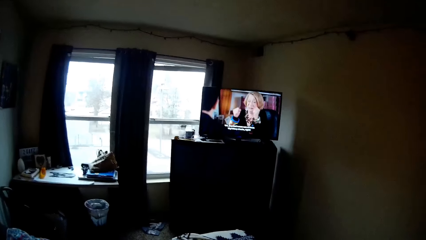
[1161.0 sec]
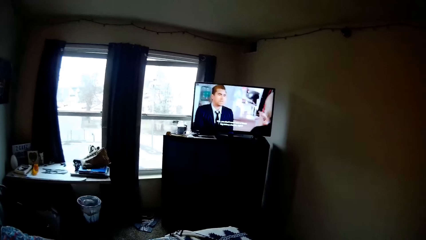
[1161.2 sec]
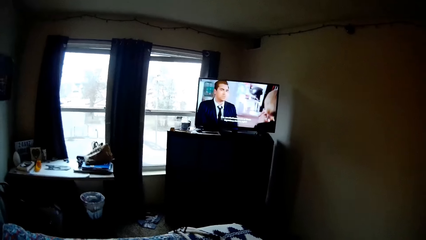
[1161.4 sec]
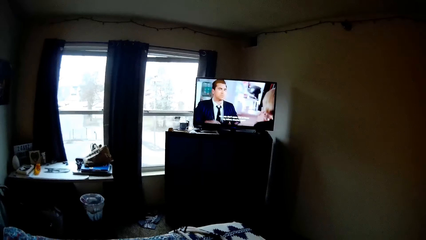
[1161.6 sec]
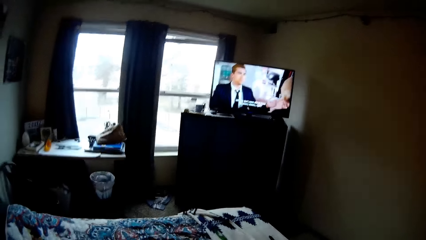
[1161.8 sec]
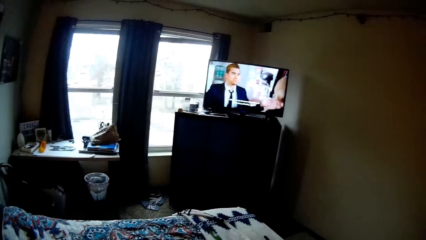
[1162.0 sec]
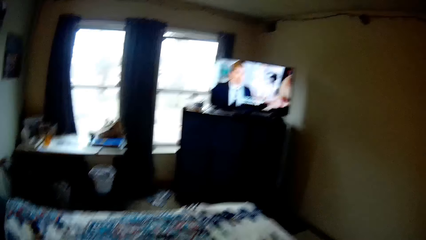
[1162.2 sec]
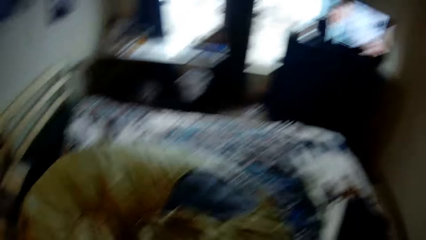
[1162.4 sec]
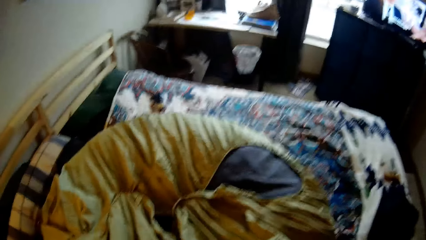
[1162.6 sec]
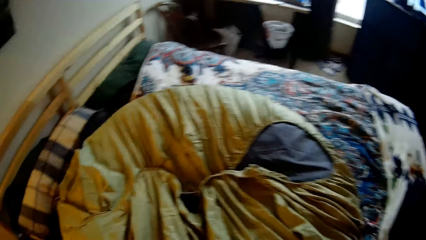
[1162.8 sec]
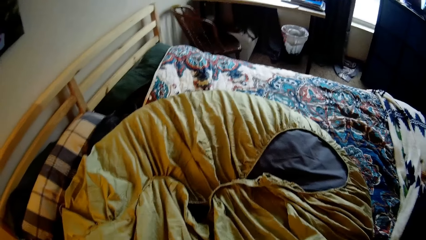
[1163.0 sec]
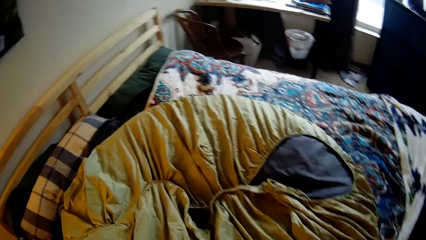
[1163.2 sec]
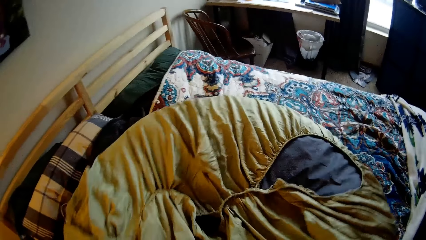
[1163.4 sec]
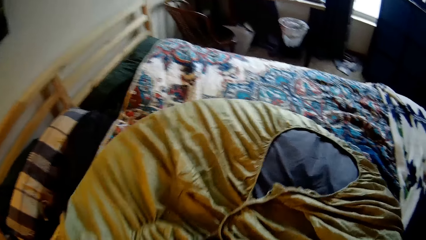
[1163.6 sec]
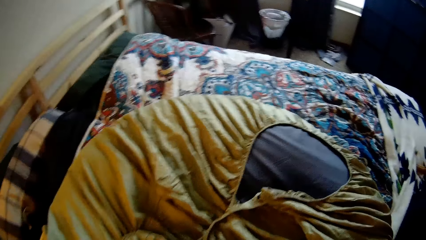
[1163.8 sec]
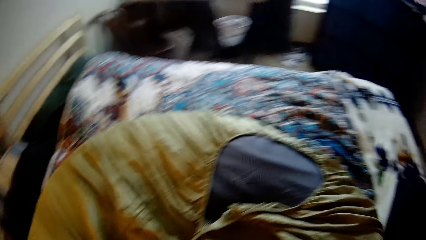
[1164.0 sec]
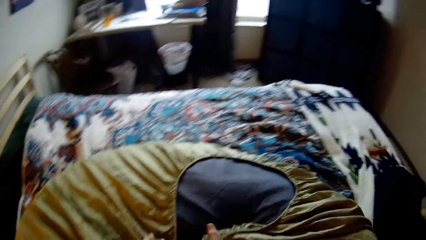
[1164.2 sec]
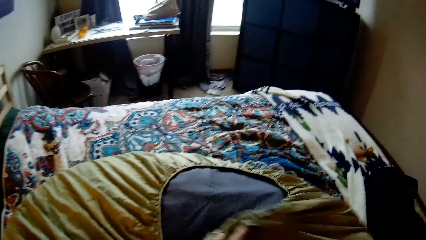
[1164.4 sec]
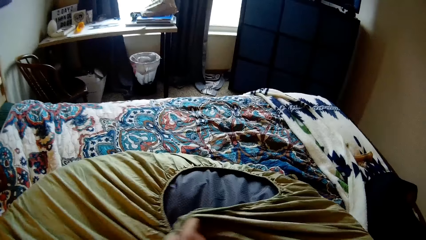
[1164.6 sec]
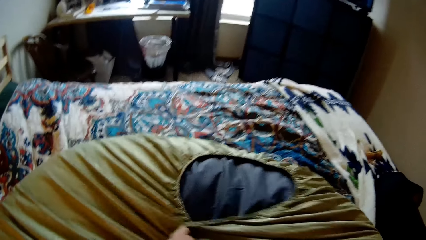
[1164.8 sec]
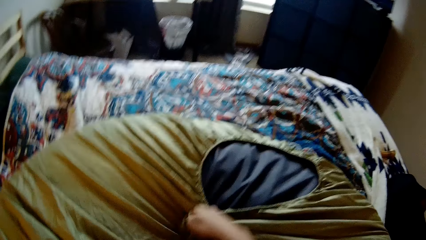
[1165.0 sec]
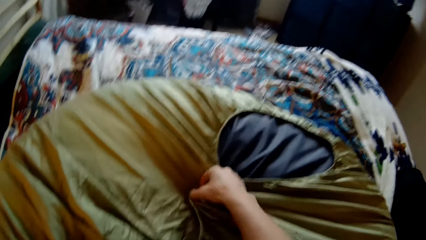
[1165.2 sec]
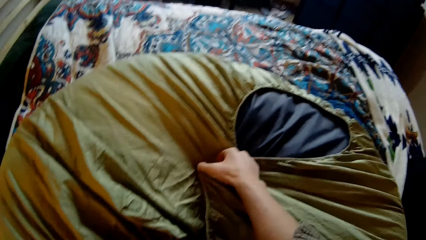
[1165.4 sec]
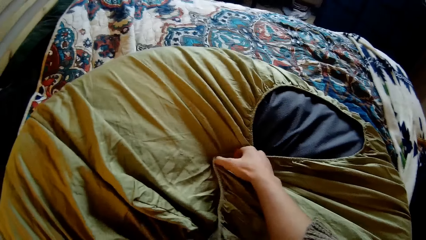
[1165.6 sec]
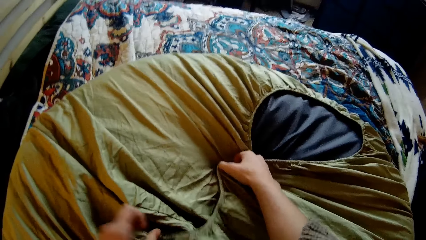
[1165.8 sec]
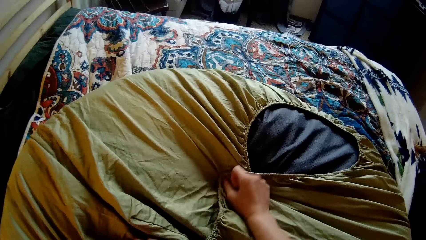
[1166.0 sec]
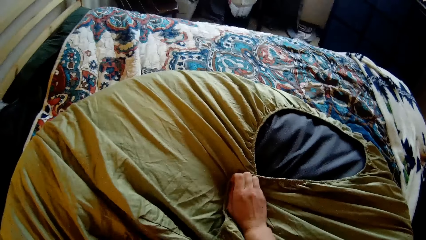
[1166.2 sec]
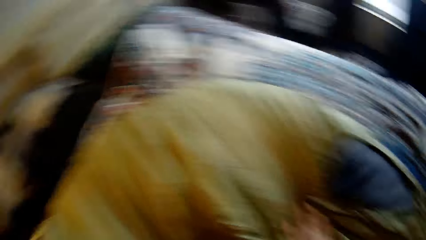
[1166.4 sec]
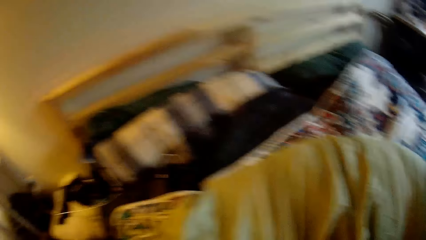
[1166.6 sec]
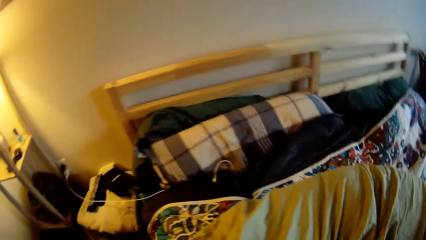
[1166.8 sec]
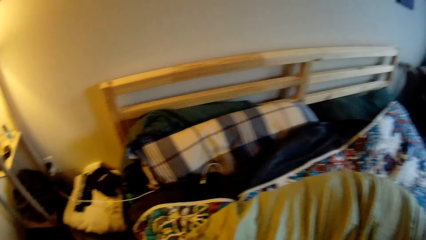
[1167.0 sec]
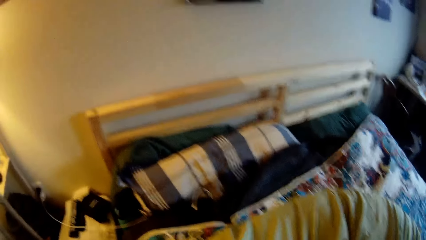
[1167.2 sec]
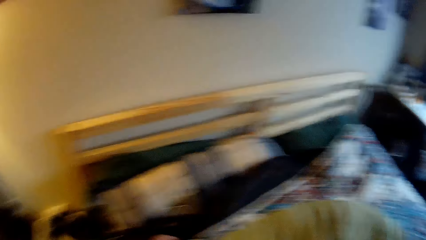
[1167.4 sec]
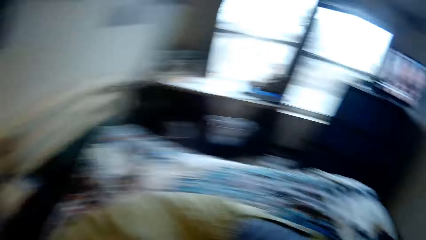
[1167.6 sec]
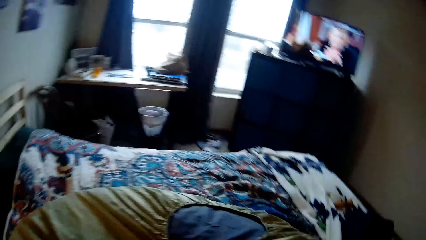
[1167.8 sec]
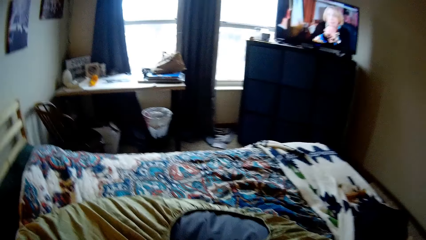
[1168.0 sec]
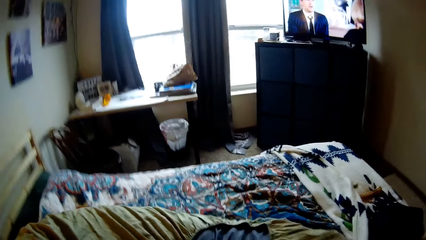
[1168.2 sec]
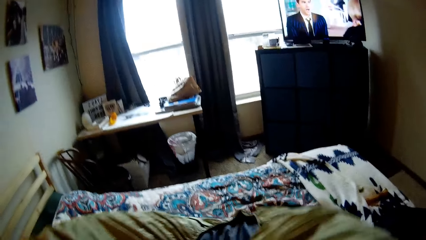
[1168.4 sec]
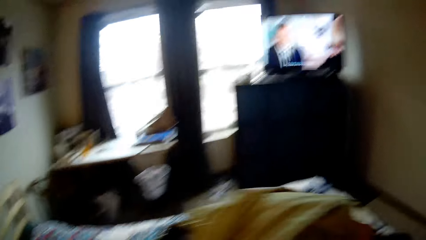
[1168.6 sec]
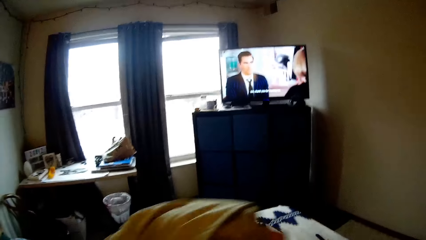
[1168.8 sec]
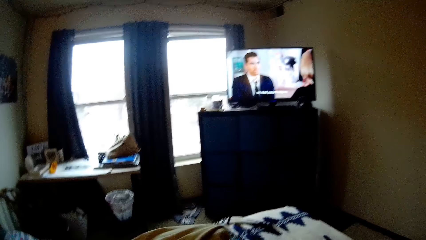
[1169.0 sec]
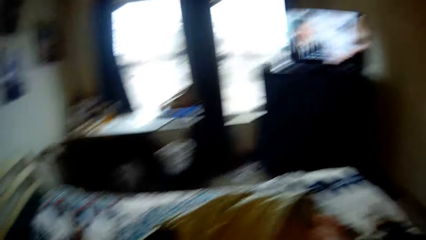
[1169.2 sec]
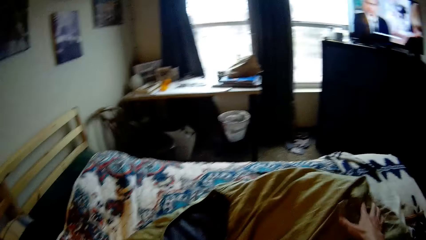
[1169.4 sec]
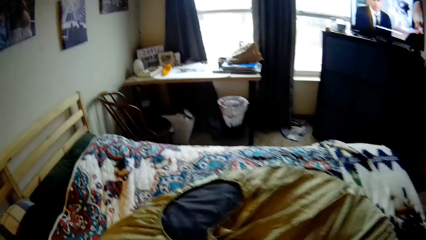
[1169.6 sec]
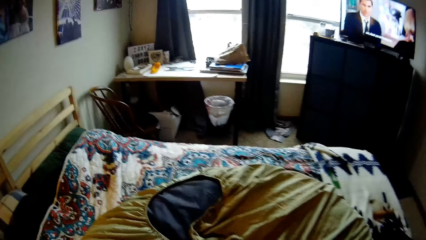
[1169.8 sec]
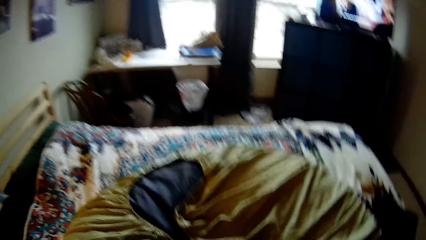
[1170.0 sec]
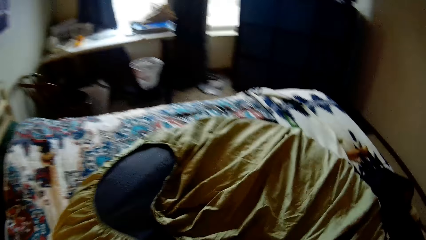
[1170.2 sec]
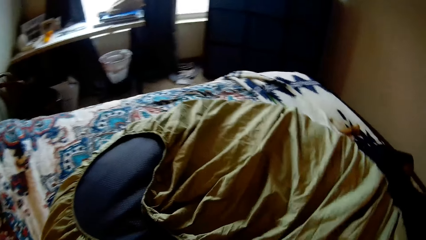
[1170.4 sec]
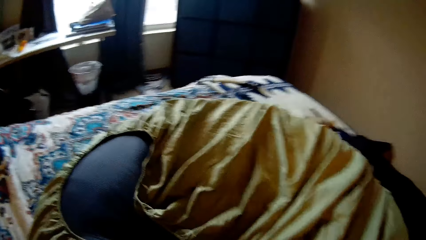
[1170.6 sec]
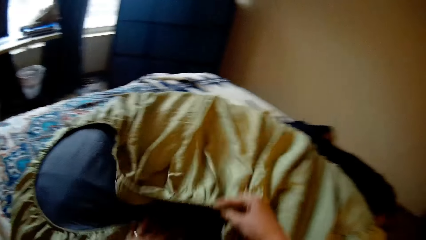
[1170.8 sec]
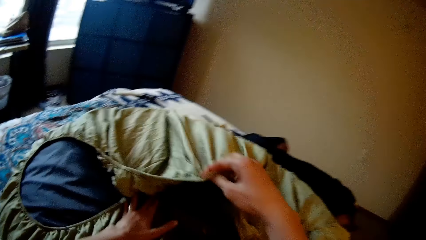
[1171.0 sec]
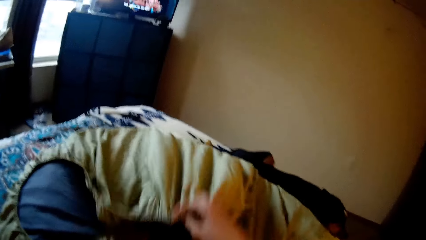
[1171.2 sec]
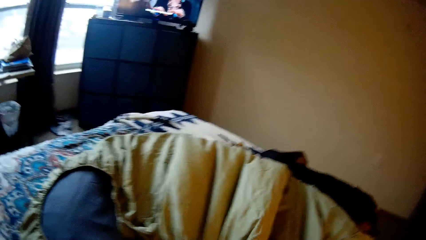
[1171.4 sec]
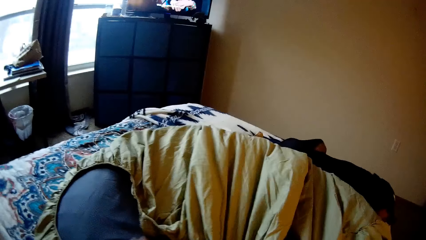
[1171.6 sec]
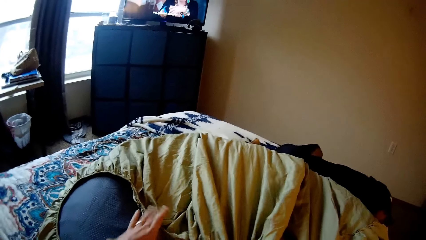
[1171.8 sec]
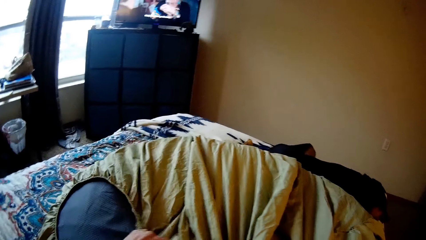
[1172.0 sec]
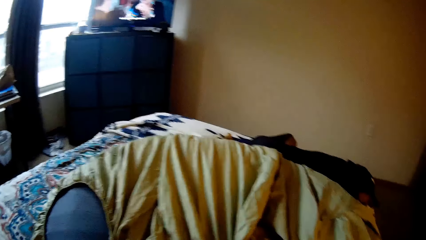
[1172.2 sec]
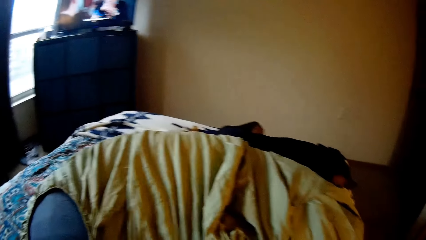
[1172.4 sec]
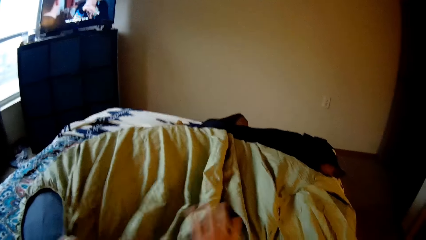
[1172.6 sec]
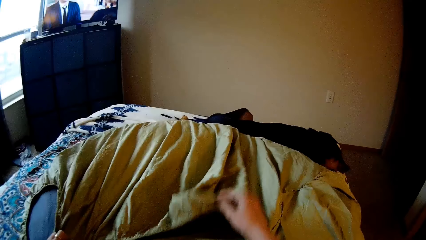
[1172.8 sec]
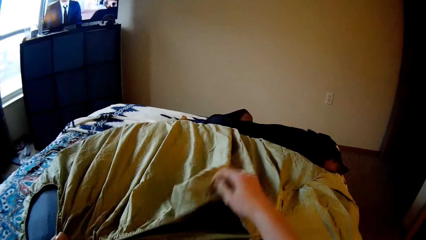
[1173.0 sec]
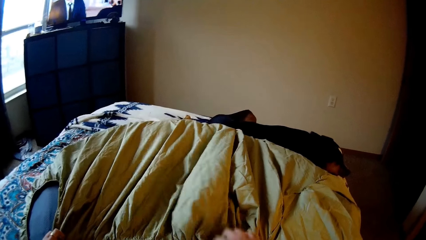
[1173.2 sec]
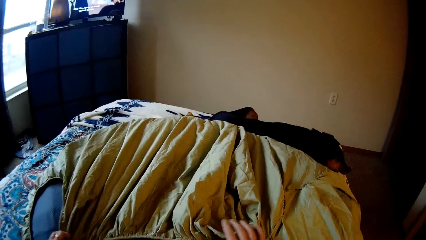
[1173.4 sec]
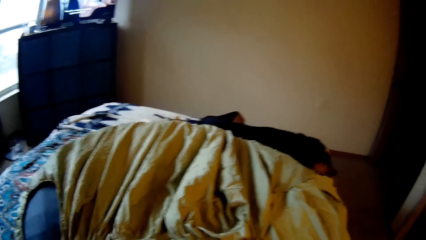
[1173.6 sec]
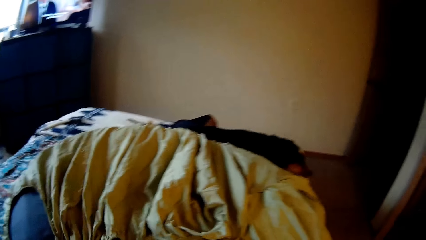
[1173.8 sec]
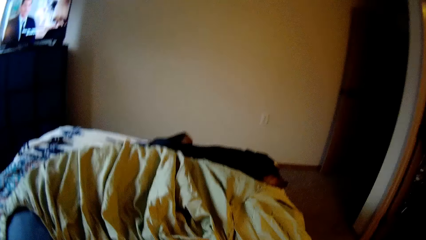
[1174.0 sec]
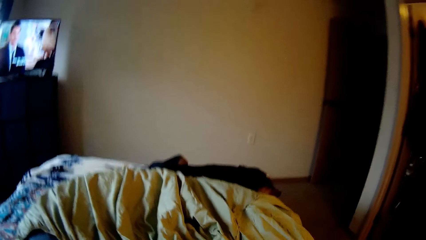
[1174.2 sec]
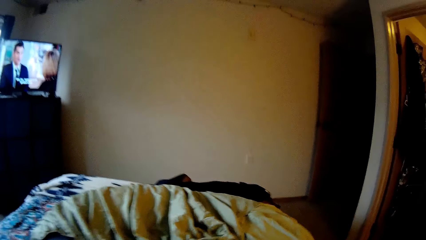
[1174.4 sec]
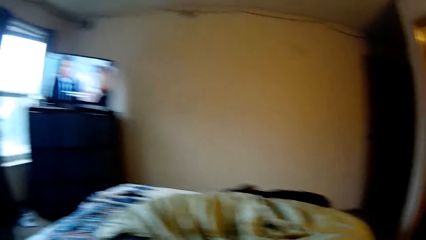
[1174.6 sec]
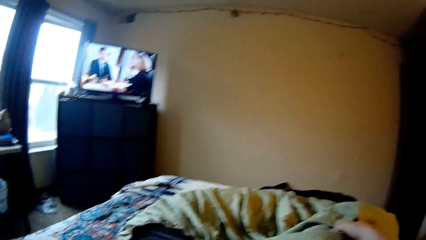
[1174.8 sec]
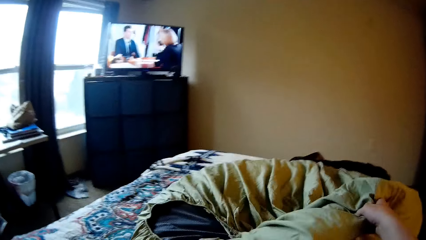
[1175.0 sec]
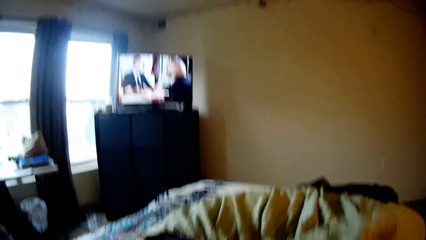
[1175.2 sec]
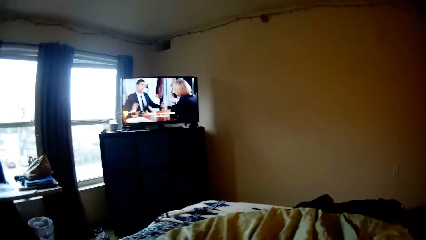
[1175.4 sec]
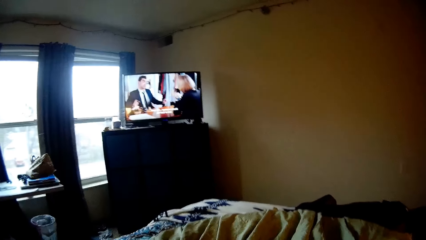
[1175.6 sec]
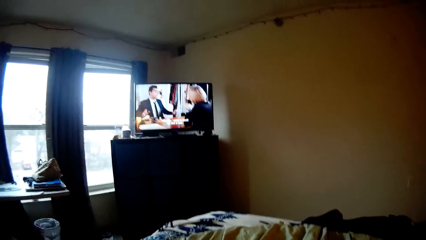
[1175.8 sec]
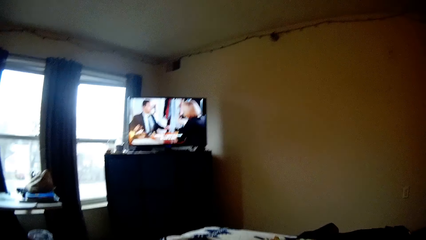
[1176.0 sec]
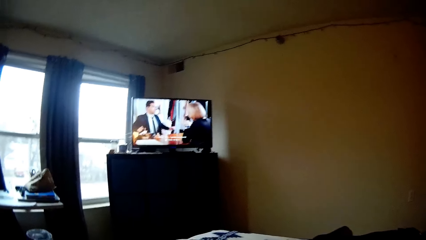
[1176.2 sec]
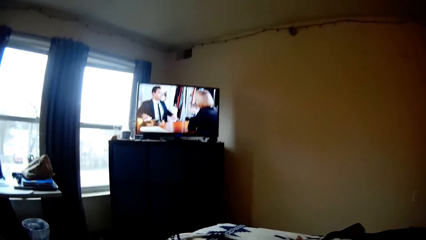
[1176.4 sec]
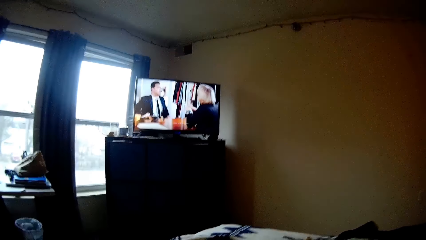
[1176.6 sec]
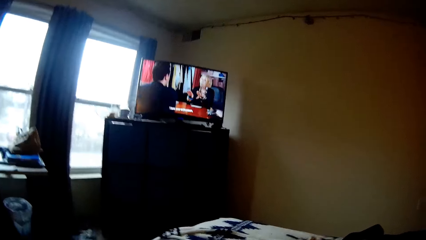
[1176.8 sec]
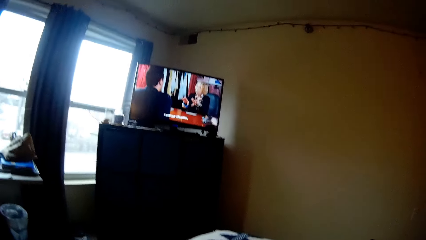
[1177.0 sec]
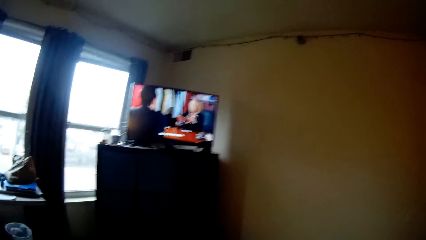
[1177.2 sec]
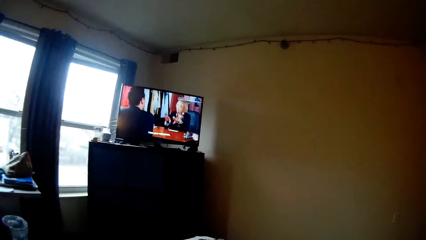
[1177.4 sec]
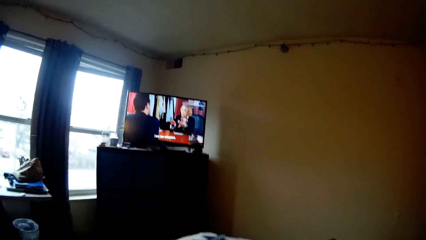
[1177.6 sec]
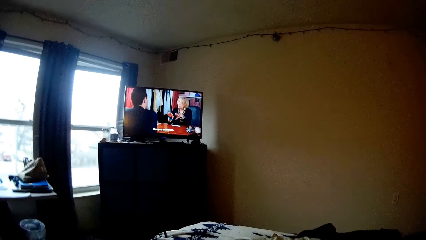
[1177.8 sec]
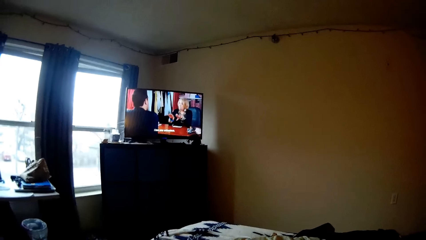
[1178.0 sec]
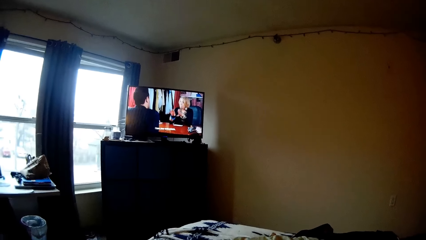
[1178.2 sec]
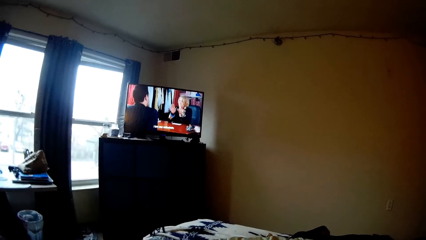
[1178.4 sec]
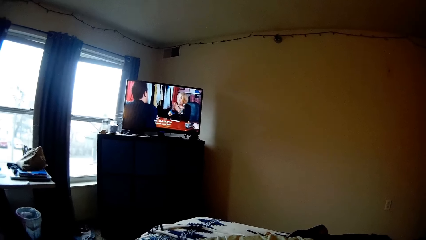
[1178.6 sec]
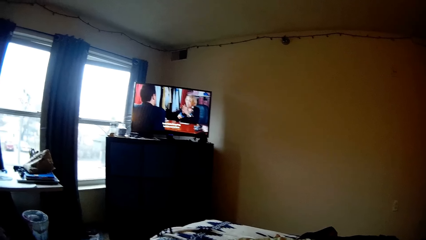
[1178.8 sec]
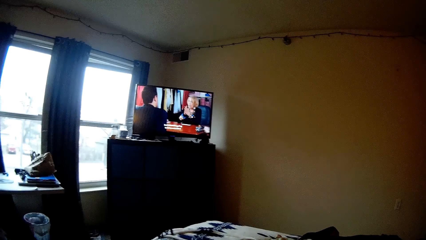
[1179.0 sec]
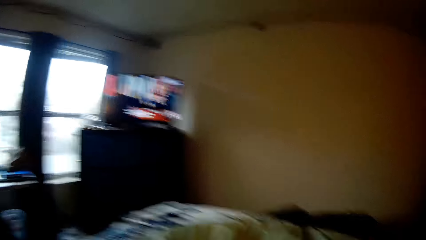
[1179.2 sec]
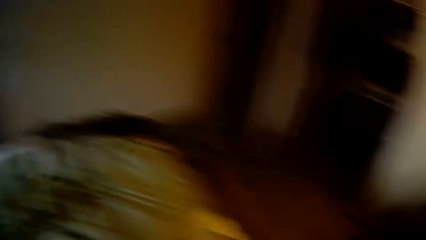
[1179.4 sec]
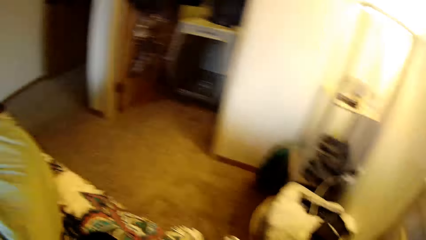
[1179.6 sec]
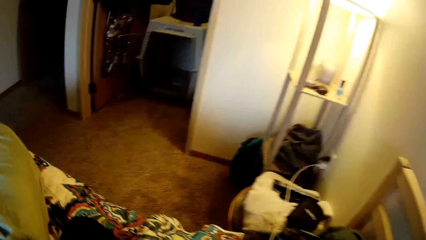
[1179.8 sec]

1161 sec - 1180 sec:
The camera wearer folds the bedsheet. They watch television.
